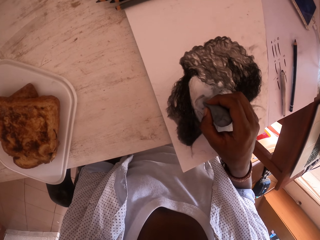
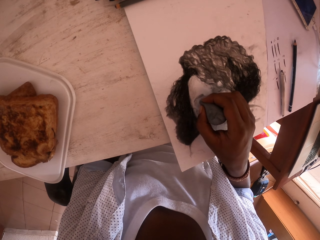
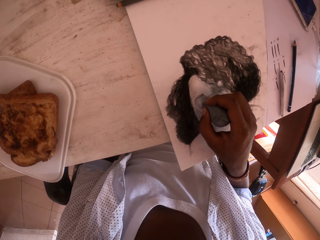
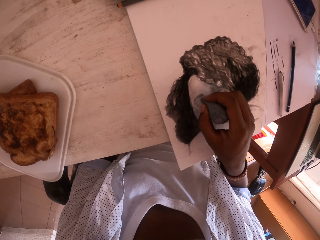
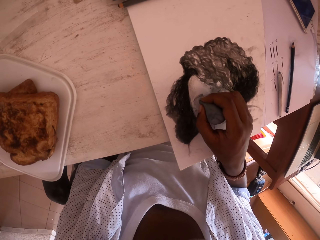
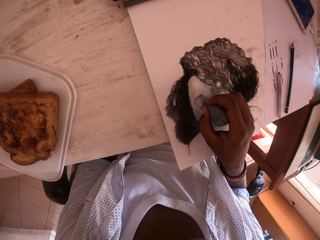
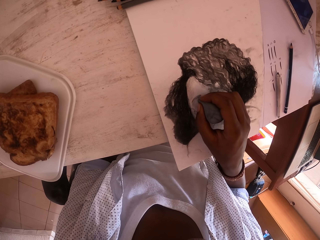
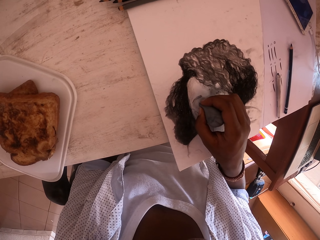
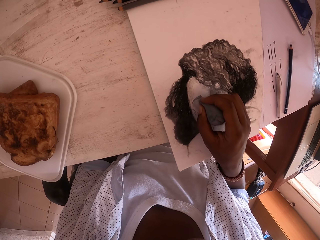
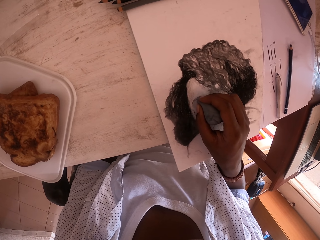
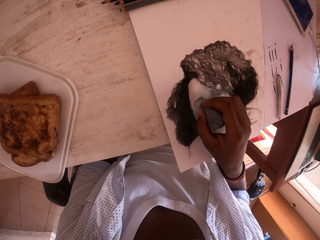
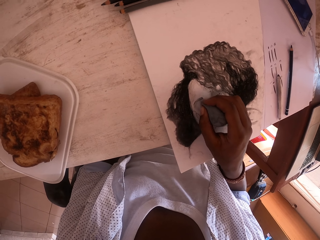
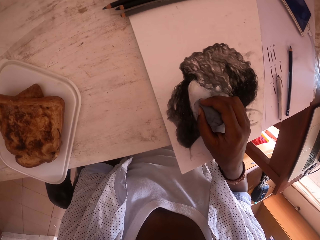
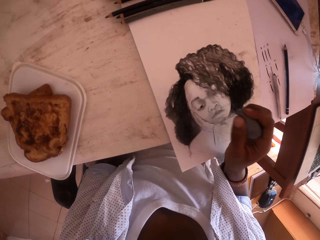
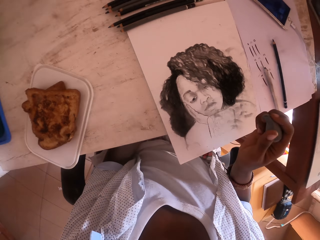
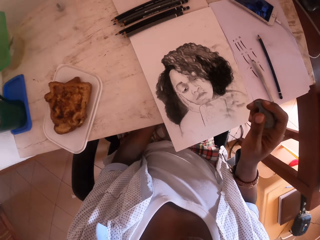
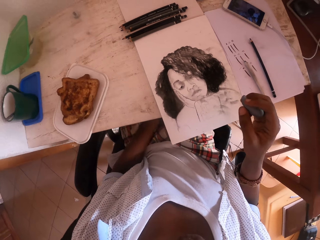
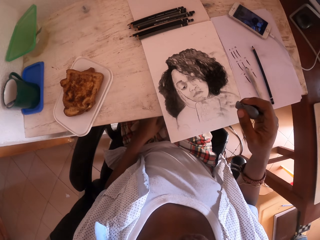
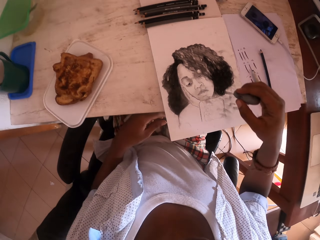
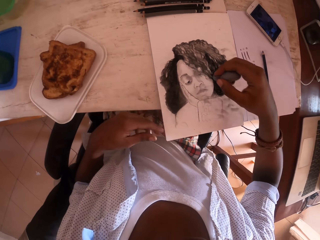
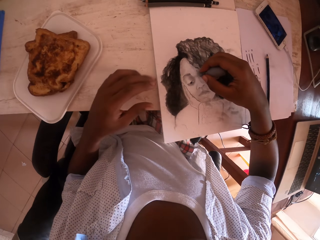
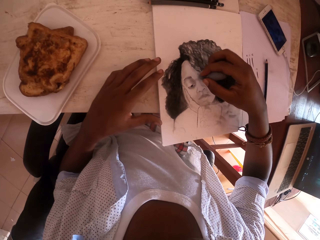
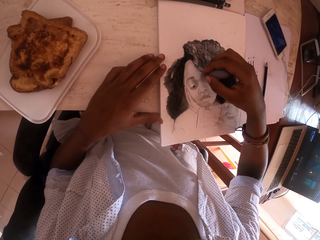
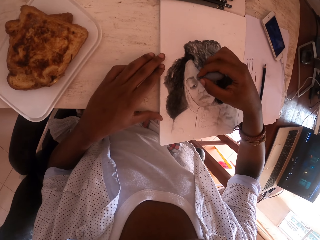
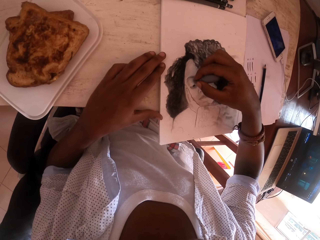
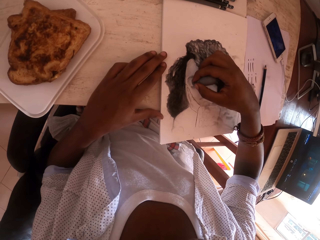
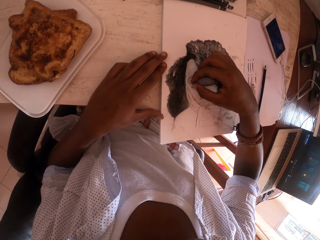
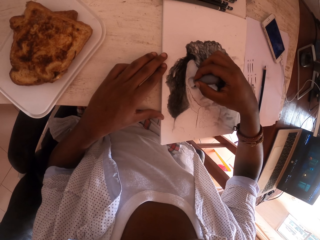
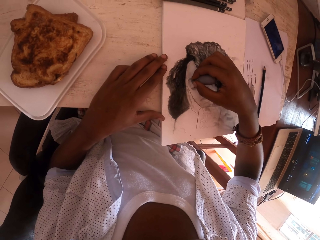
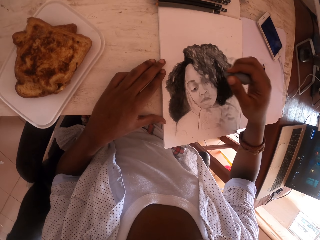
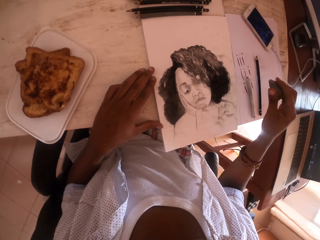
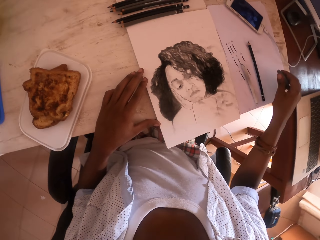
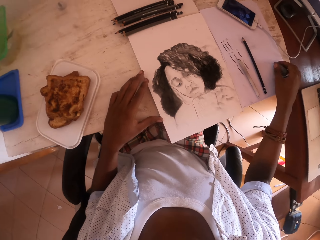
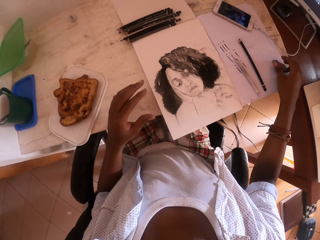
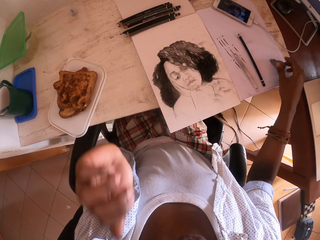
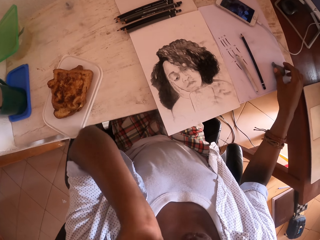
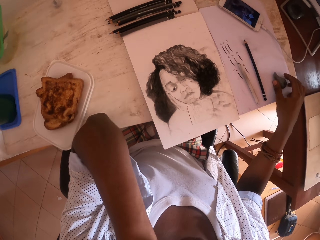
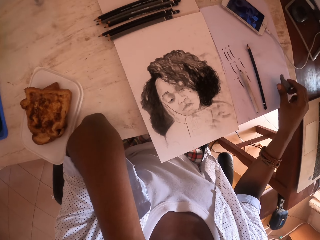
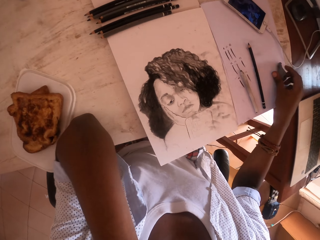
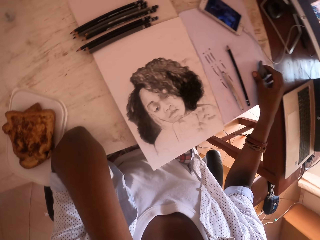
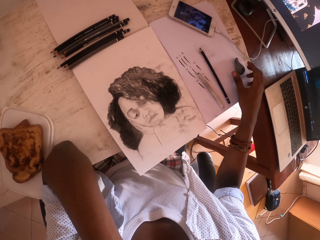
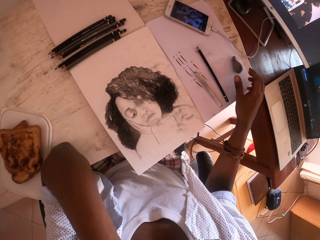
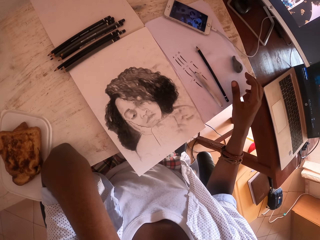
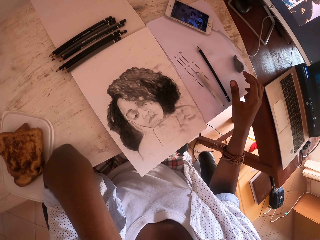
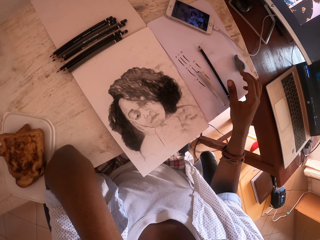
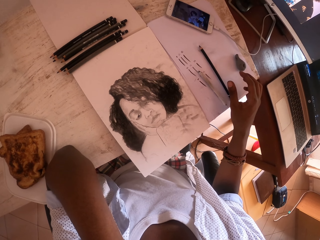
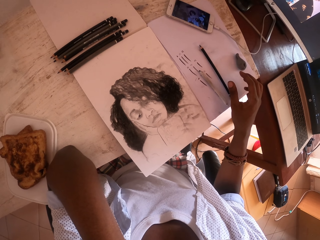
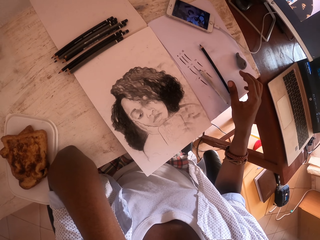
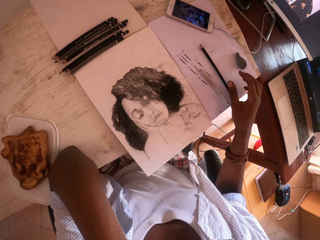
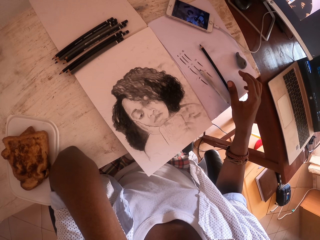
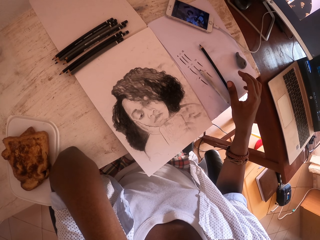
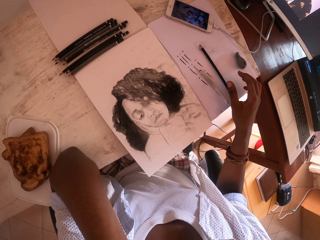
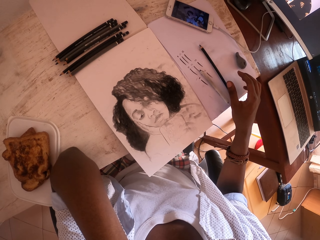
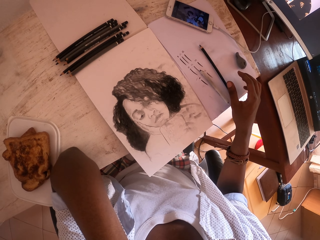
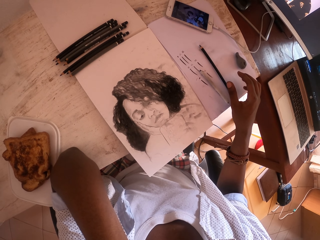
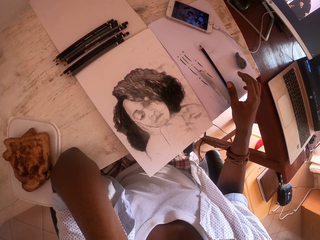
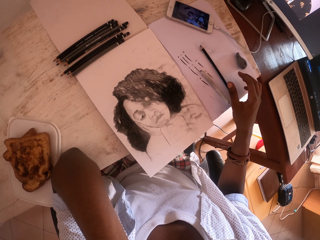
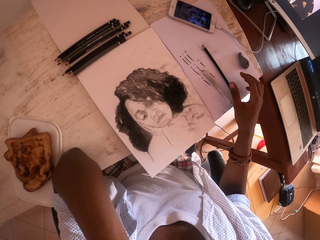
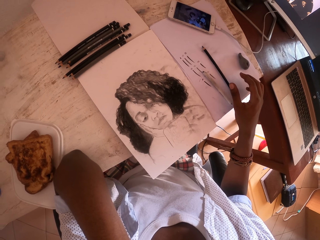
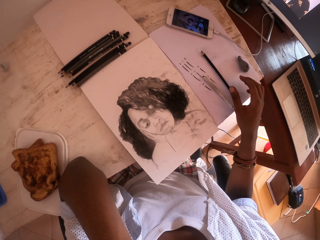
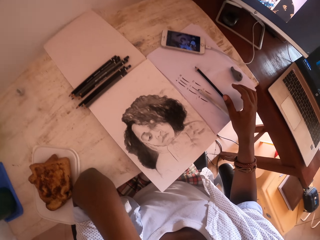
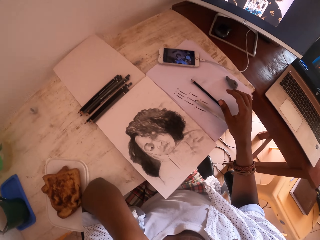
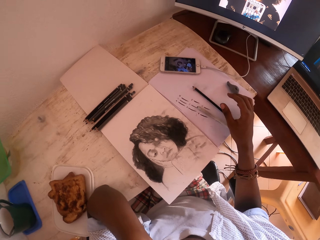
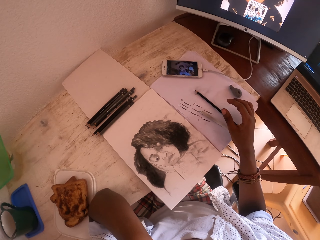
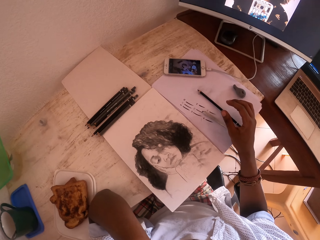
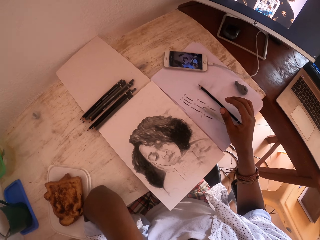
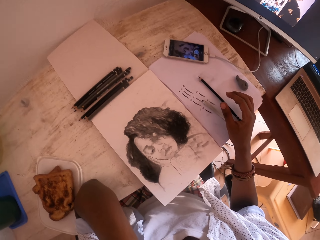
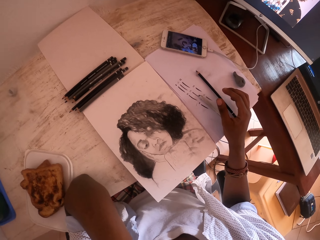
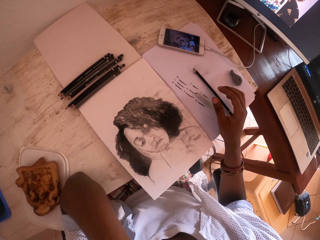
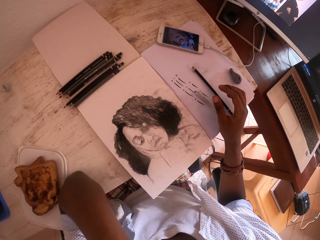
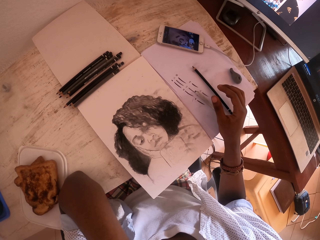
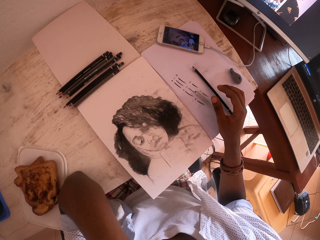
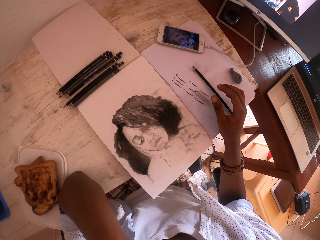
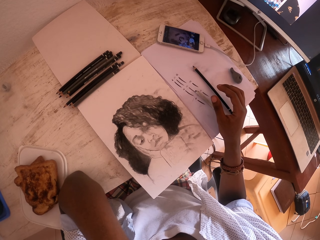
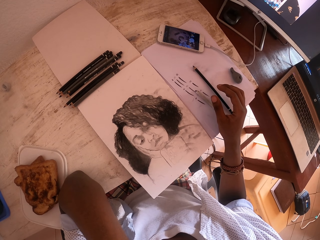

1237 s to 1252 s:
The camera wearer looks around. They place the left hand on the table. They rub the drawing with a piece of cloth in the right hand. They drop the piece of cloth in the right hand on the table. They raise the left hand. They place the left hand elbow on the table. They look around. They stare at the drawing on the table.

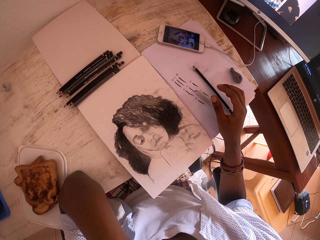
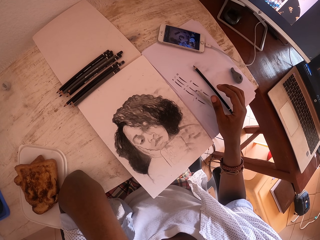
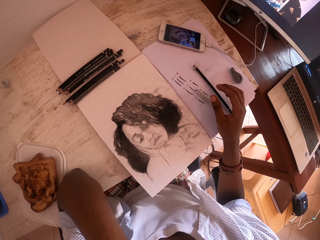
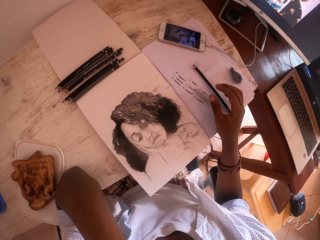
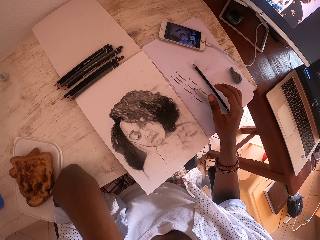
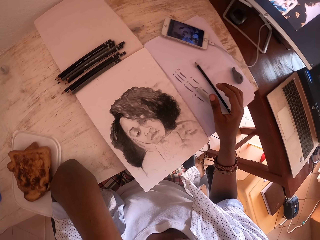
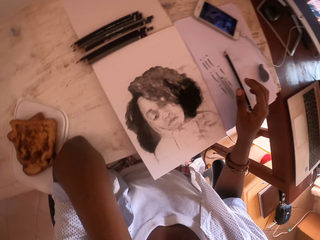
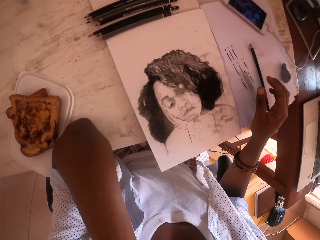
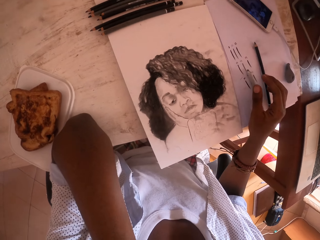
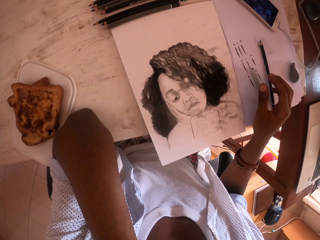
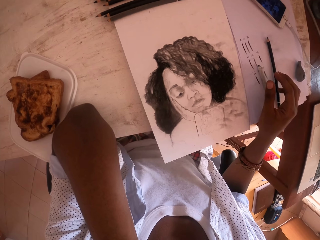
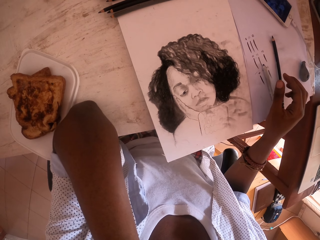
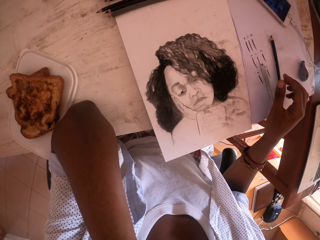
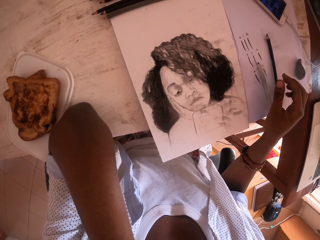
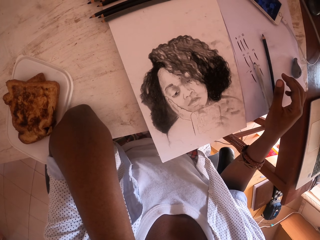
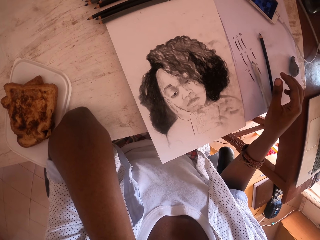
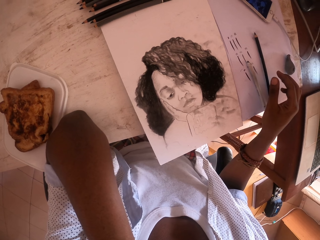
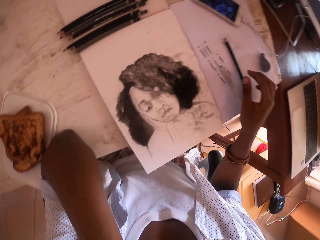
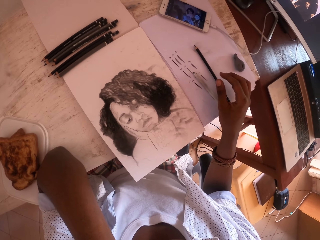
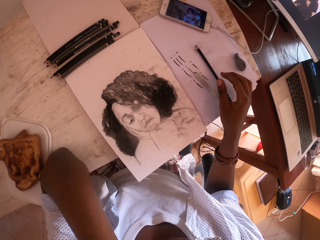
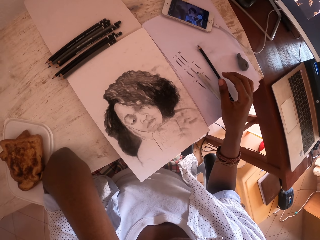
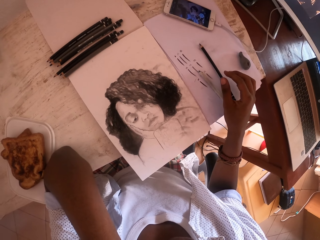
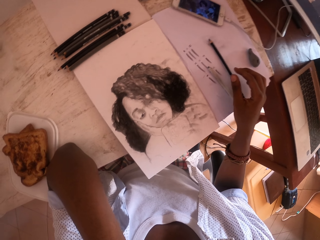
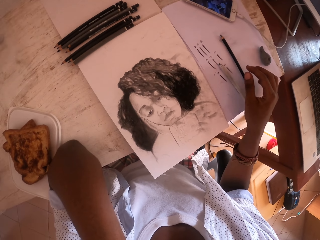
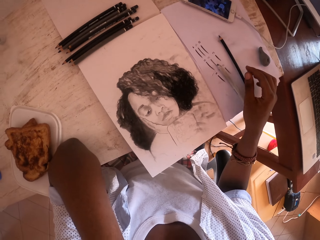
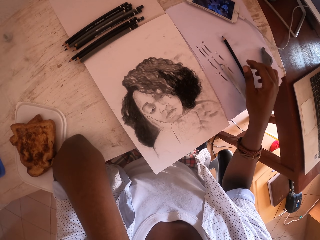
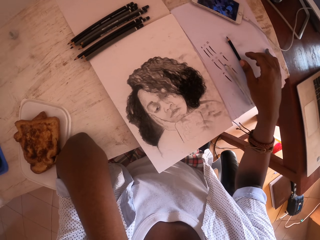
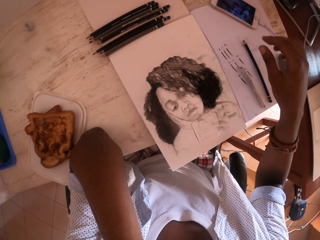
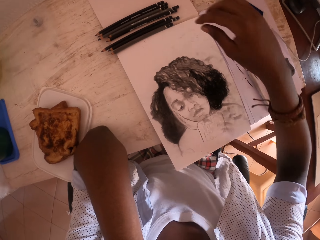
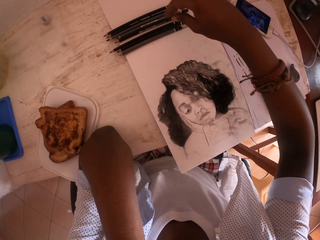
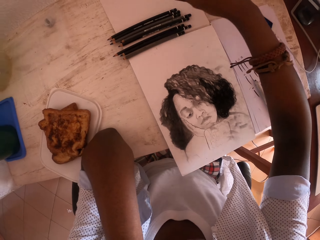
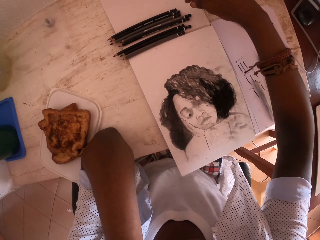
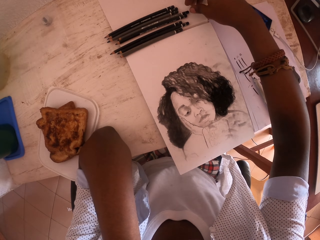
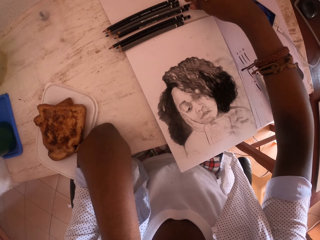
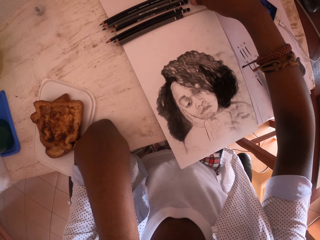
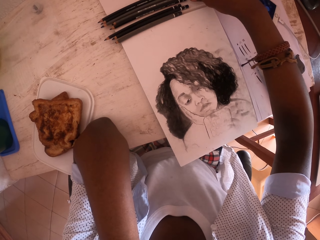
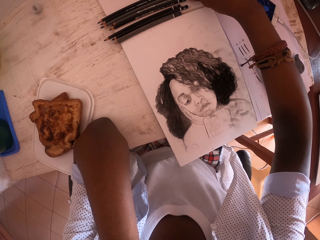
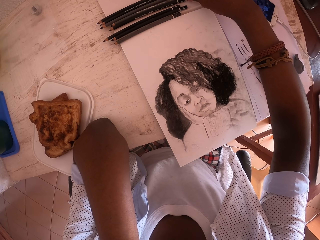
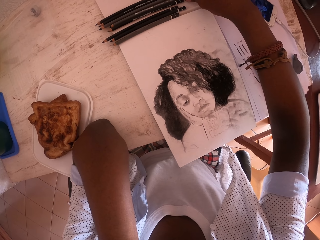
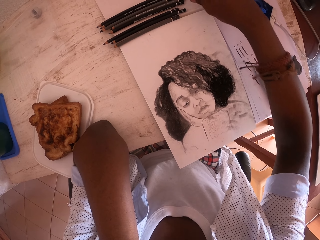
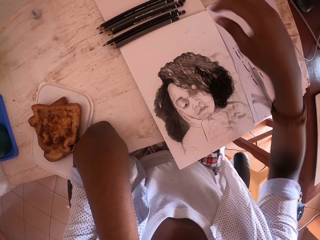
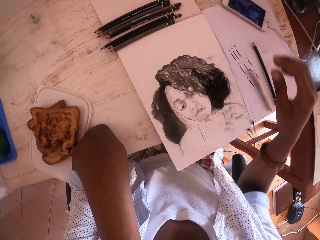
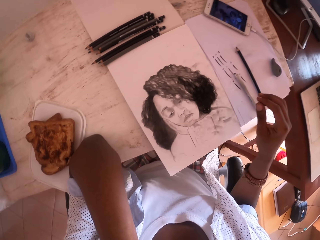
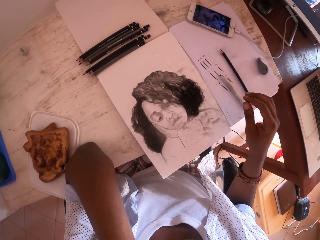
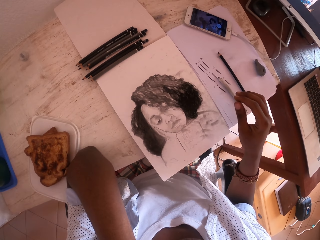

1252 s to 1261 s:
The camera wearer stretches the right hand. They drop the right hand.
